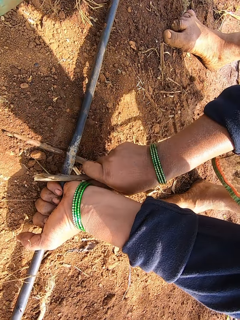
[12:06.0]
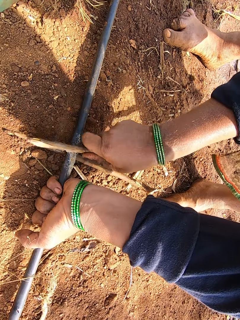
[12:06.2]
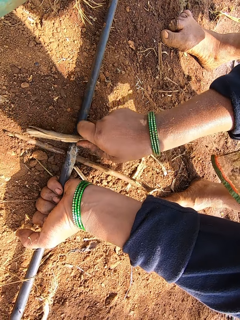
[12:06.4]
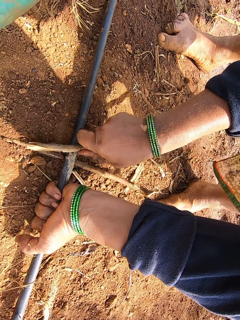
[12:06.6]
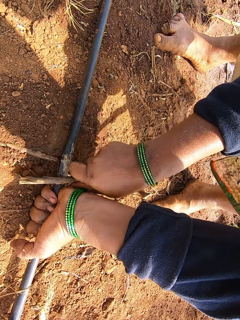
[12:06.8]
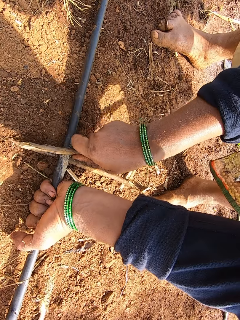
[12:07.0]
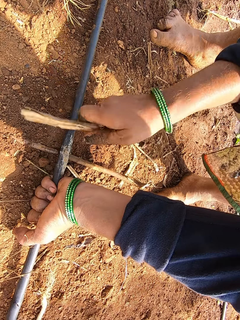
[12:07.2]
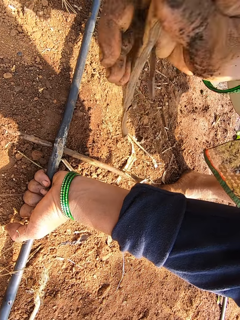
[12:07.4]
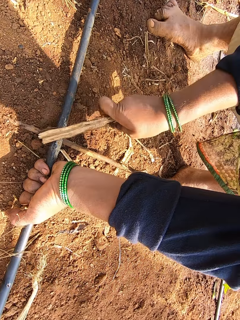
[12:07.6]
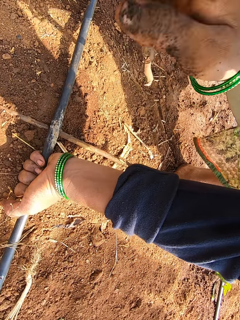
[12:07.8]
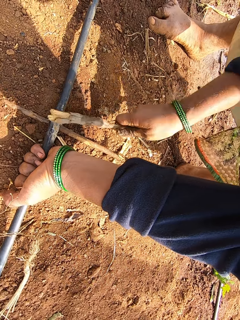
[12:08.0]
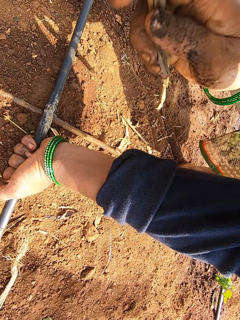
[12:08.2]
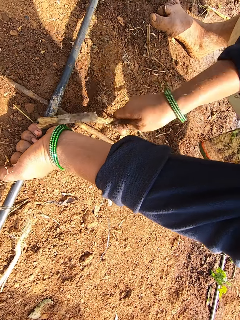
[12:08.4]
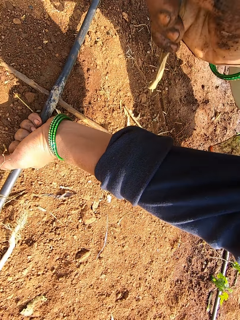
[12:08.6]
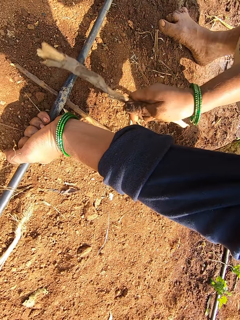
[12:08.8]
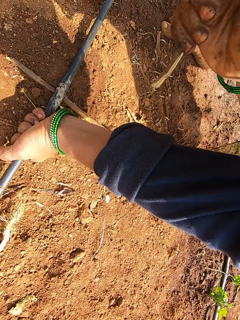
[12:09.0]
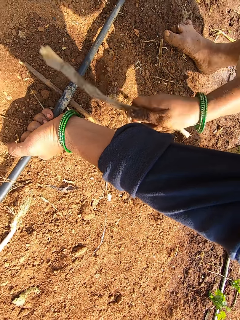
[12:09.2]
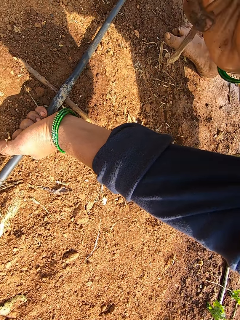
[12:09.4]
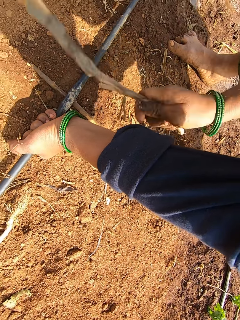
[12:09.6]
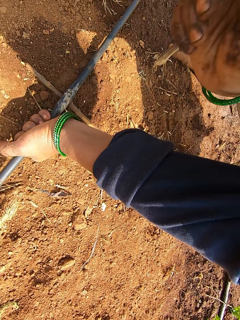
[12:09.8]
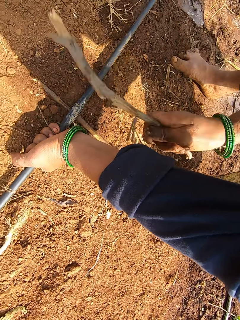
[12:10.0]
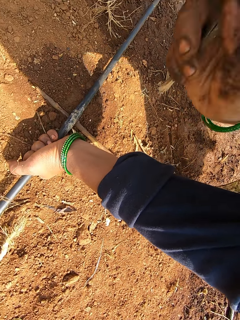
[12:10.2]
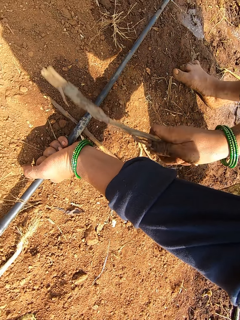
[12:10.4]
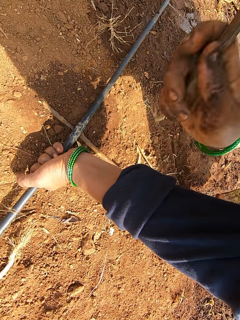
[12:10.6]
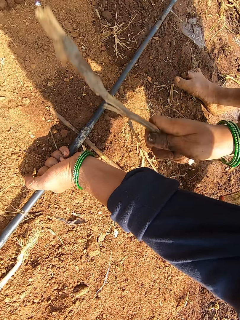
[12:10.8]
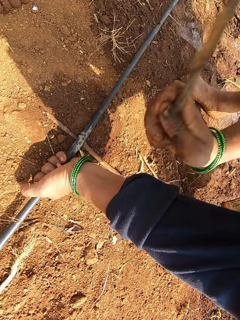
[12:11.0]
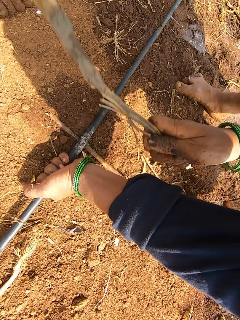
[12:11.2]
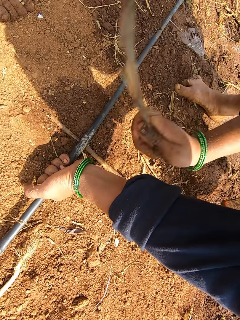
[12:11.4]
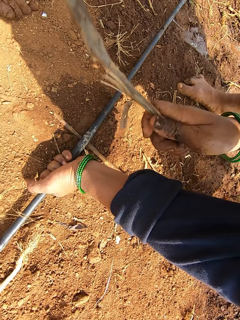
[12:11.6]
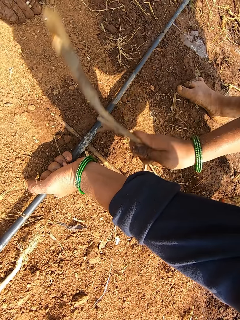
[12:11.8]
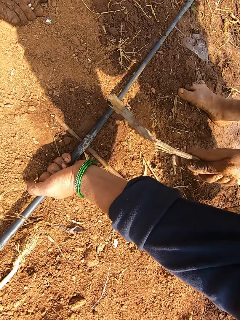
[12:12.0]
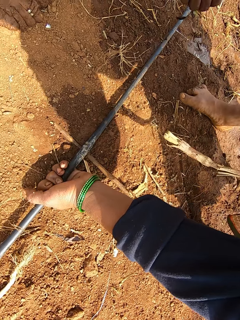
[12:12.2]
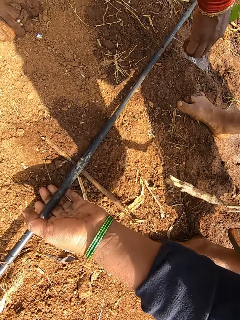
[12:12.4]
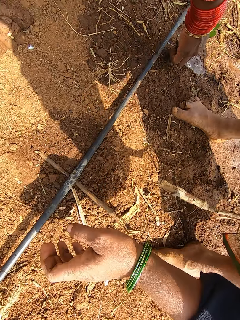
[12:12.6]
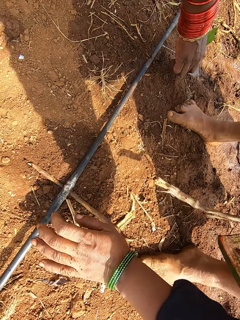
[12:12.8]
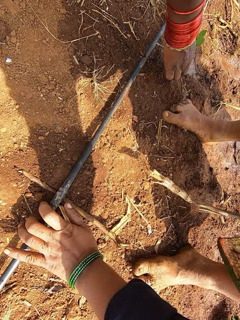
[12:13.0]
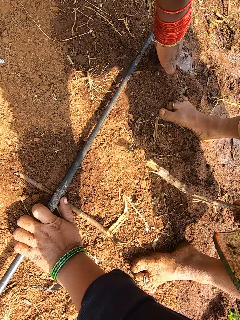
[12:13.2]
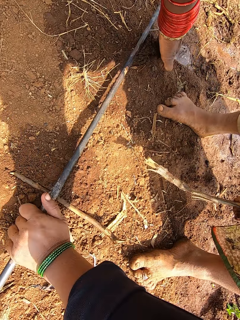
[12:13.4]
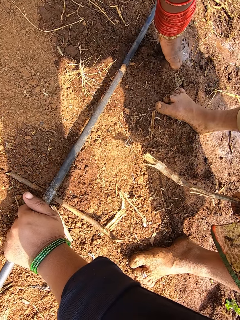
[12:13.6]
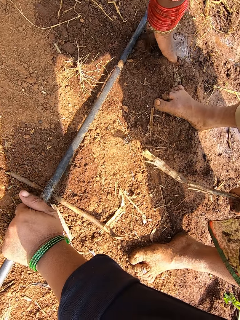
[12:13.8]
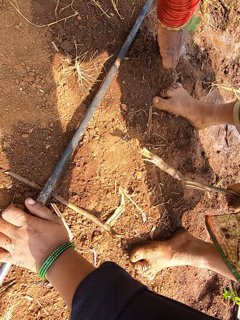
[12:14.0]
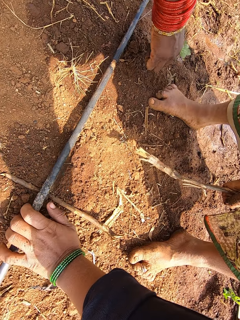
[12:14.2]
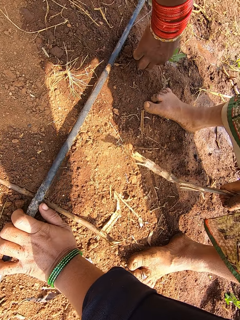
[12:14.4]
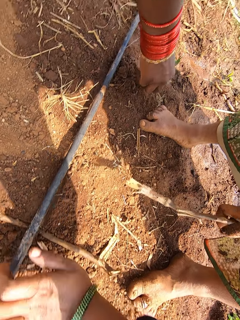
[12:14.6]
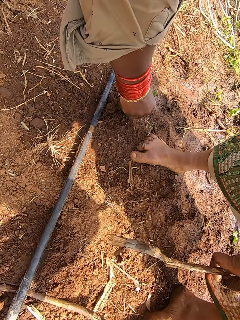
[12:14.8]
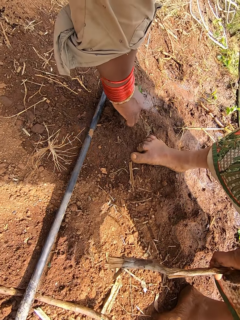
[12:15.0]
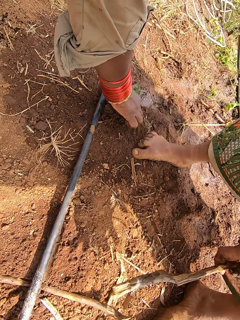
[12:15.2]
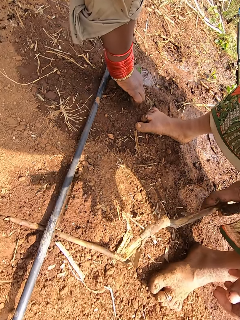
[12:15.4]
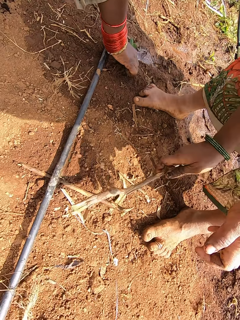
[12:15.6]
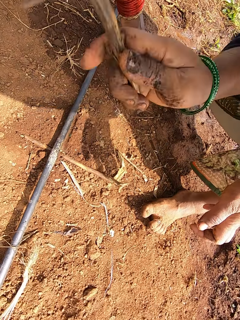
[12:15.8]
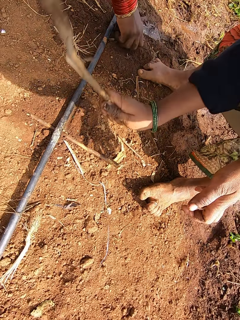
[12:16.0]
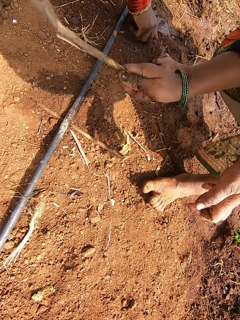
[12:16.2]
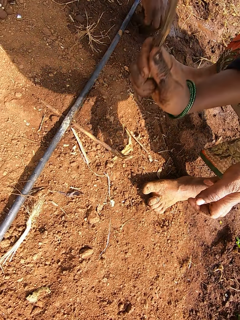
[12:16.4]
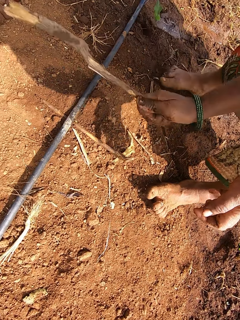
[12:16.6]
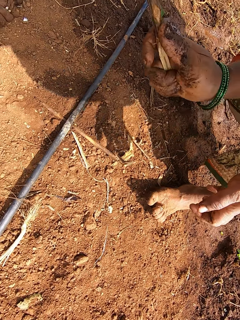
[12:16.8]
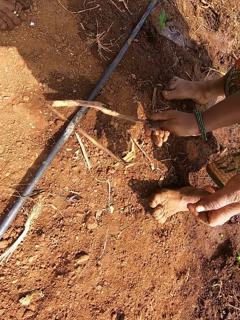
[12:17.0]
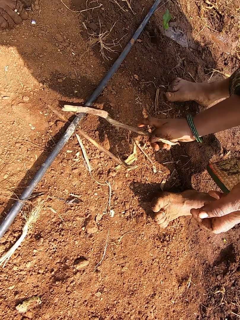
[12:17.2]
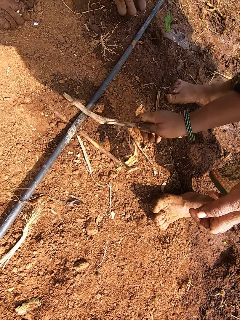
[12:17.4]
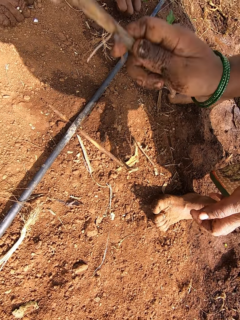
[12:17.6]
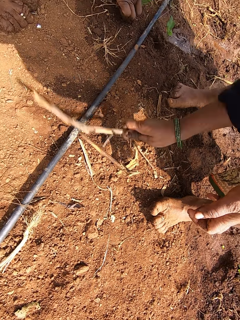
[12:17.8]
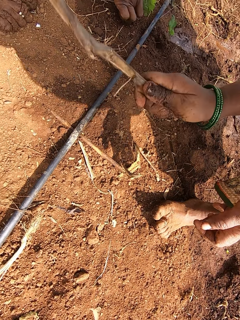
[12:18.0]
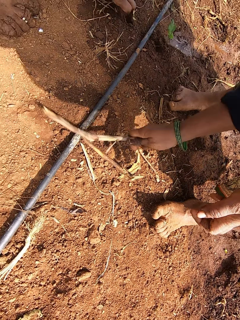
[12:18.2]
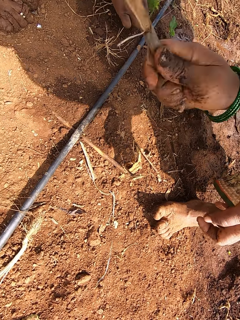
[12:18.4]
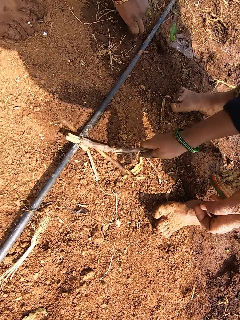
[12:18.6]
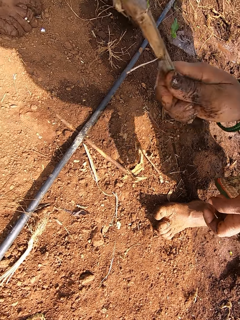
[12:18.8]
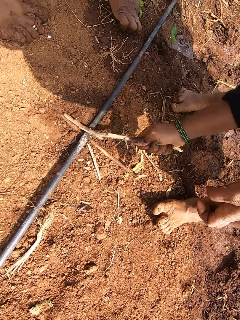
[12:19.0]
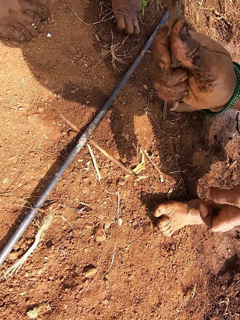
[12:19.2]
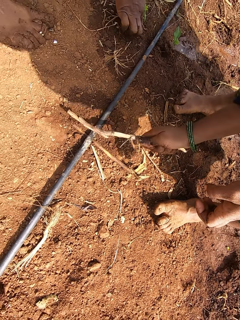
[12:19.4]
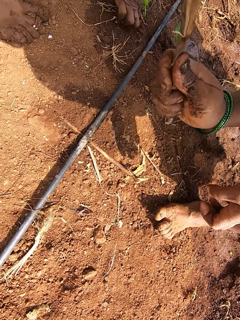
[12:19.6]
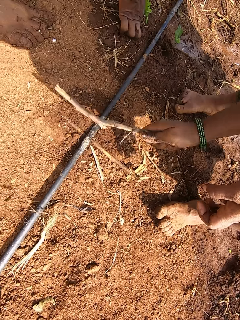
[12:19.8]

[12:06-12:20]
The camera wearer rubs the pipe in her left hand with the stick in her right hand. She hits the pipe in her left hand with the stick in her right hand. She presses the pipe on the ground with her left hand. She hits the pipe with the stick in her right hand.

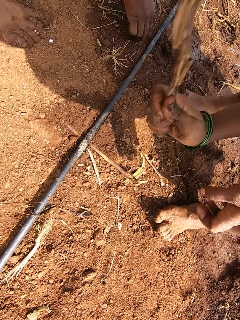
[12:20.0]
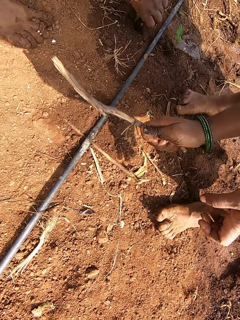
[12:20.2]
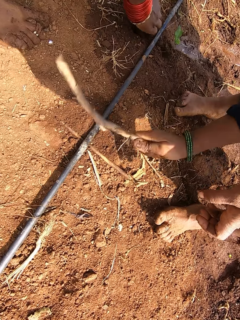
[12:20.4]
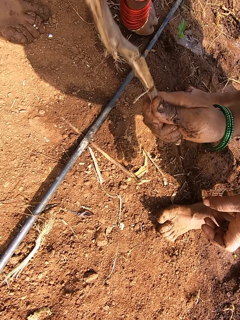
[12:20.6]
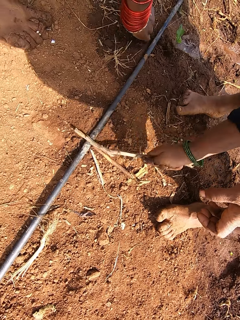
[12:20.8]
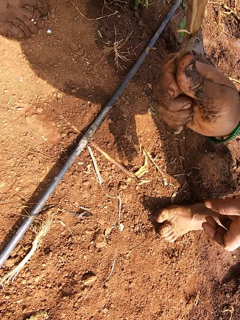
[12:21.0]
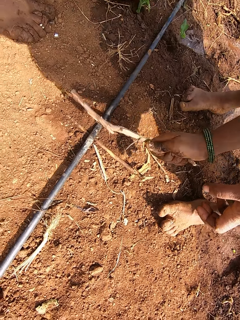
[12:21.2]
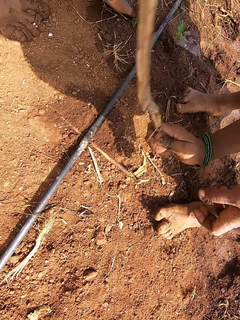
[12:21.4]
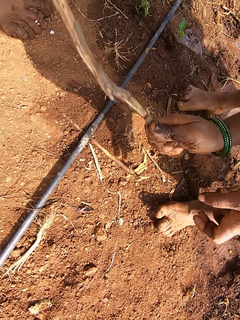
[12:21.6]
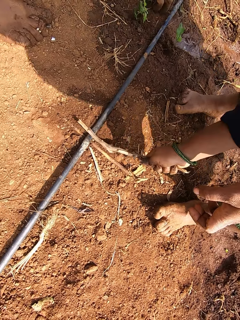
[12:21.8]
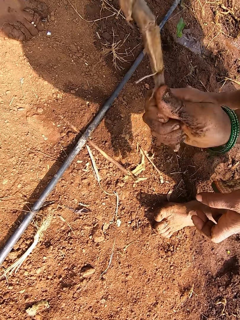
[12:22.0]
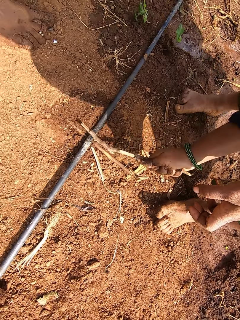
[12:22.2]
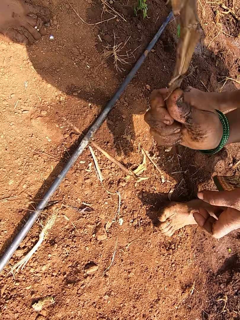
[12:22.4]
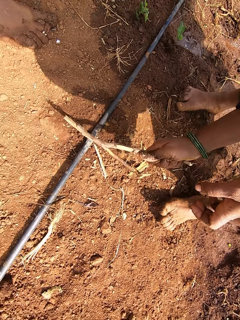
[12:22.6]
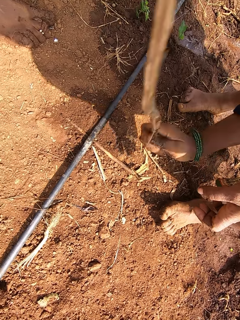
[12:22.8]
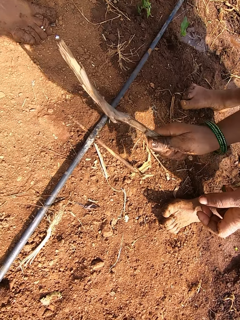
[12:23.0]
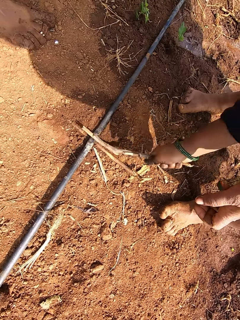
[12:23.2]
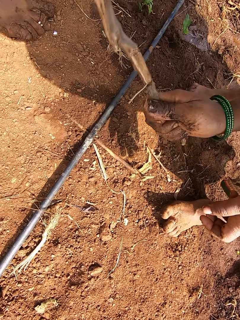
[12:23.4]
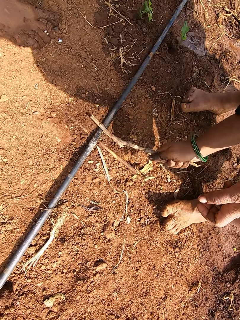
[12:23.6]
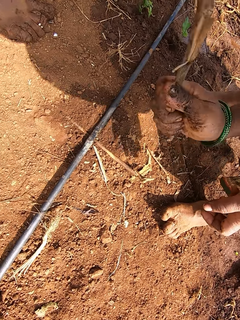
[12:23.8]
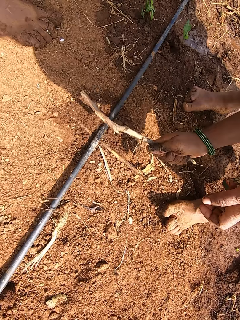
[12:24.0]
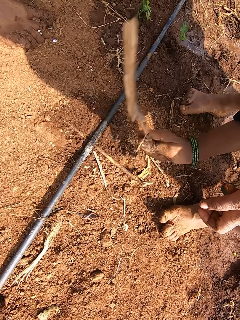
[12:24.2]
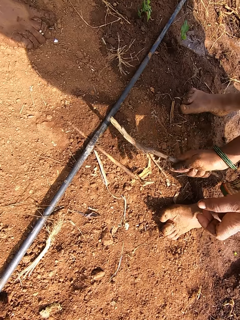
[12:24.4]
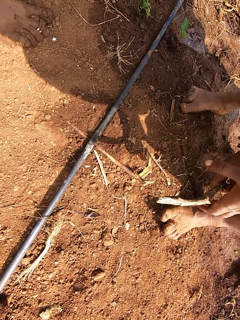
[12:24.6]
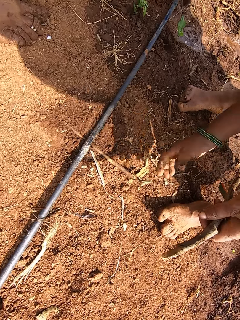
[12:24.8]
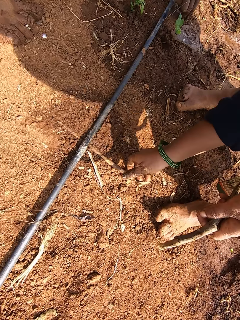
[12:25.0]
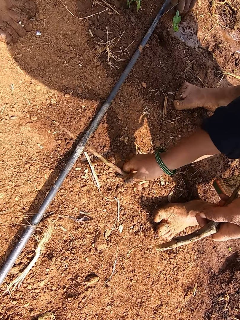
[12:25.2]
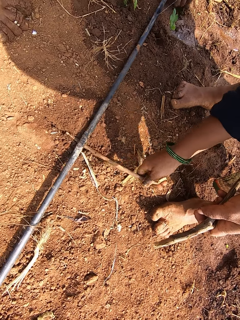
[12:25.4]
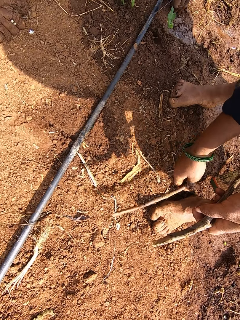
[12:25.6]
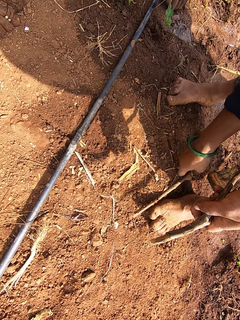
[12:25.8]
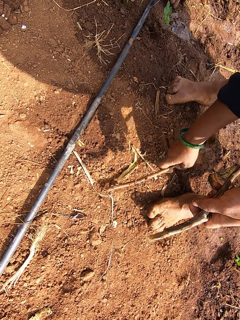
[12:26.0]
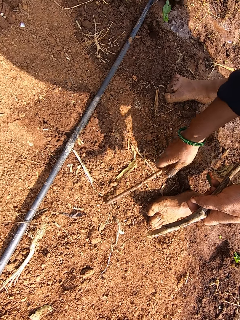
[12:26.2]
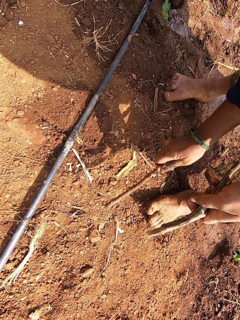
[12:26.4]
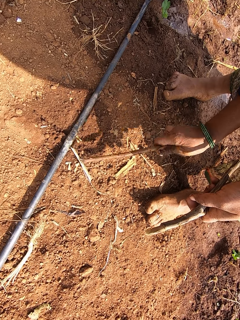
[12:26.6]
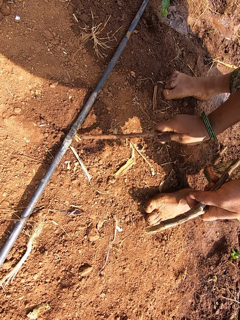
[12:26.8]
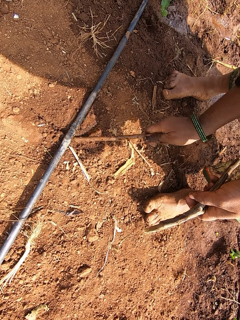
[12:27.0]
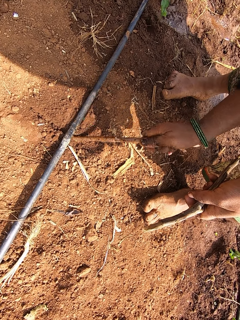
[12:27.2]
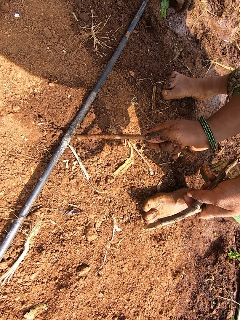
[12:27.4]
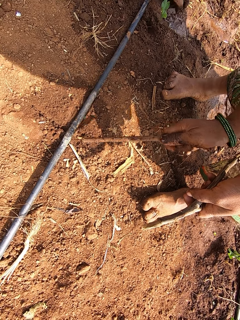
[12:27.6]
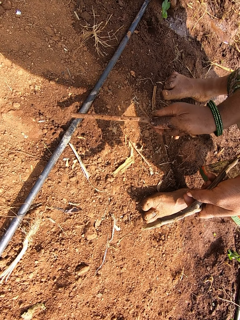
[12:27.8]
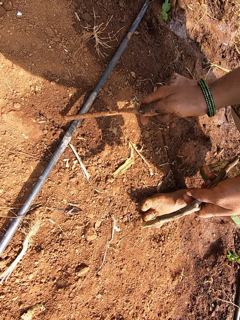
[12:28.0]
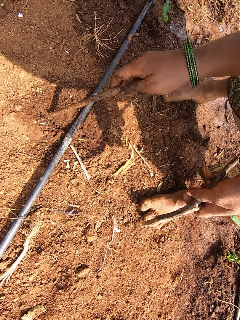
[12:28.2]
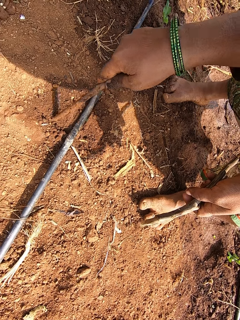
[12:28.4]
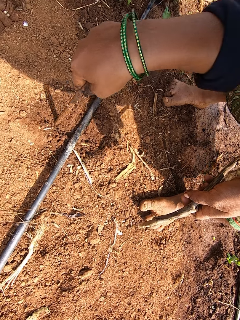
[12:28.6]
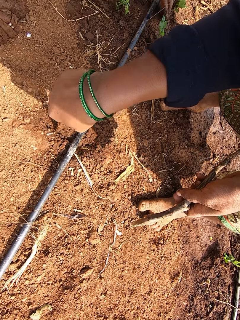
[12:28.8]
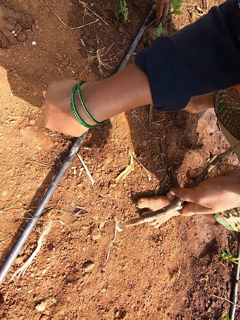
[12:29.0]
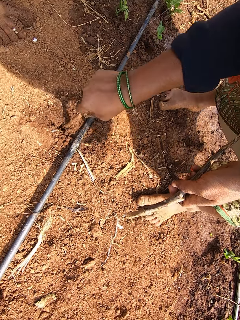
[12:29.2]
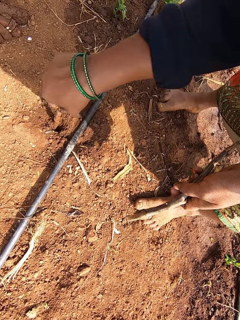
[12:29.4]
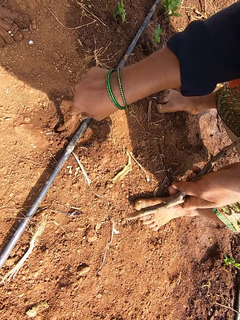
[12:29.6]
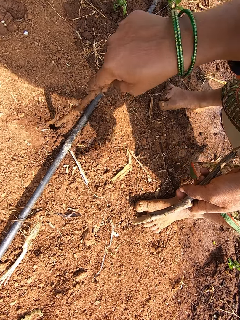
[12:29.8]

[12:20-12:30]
The camera wearer picks the stick from the ground with her right hand. She digs a hole on the ground with the stick in her right hand.
